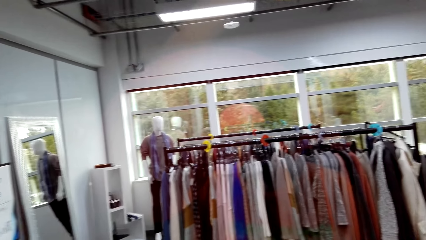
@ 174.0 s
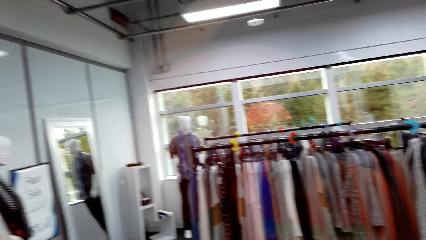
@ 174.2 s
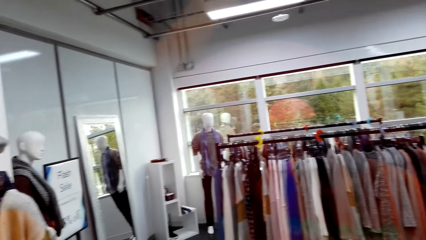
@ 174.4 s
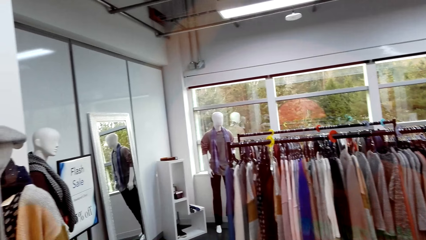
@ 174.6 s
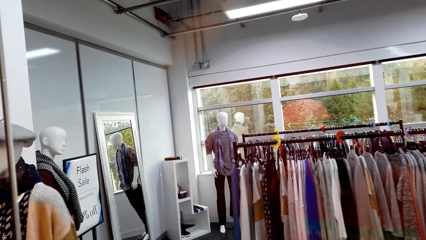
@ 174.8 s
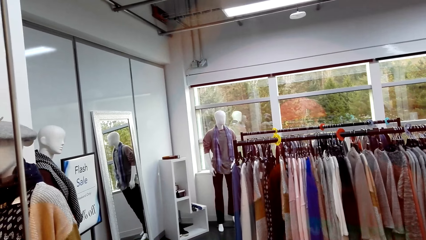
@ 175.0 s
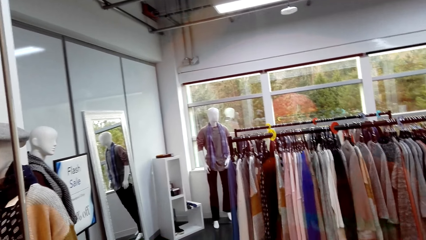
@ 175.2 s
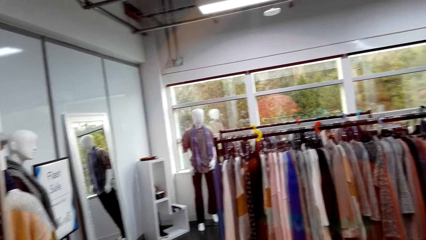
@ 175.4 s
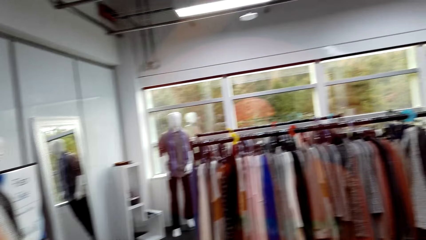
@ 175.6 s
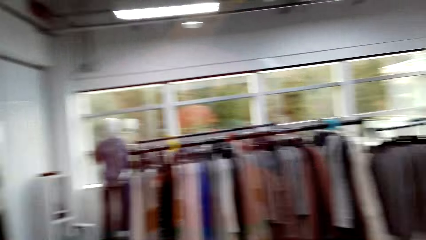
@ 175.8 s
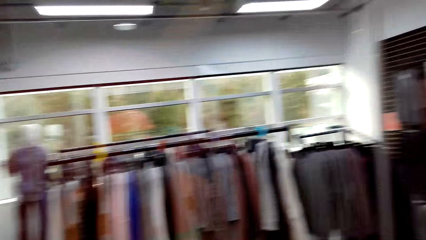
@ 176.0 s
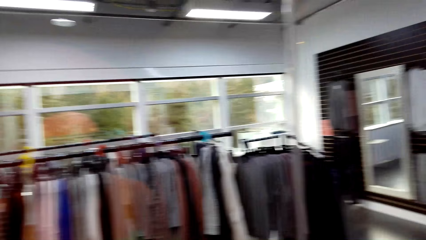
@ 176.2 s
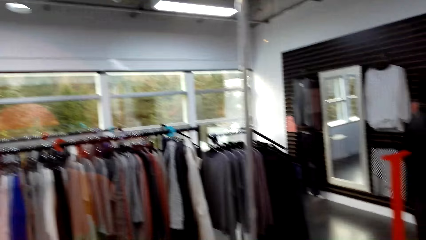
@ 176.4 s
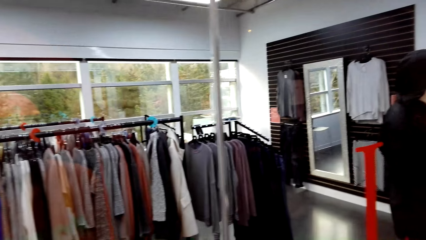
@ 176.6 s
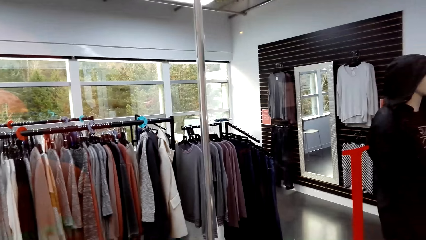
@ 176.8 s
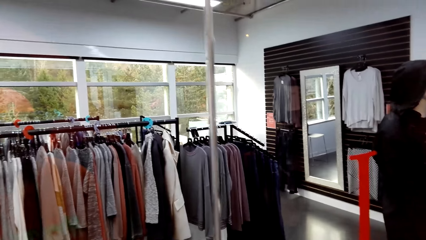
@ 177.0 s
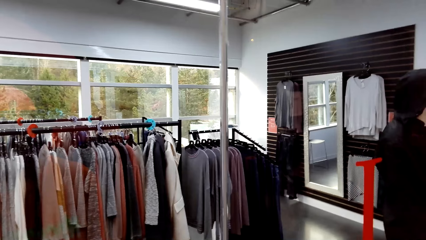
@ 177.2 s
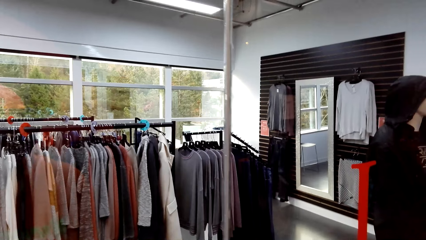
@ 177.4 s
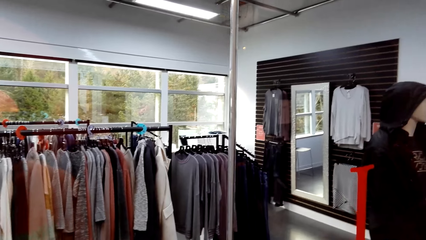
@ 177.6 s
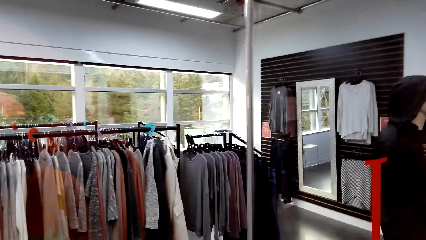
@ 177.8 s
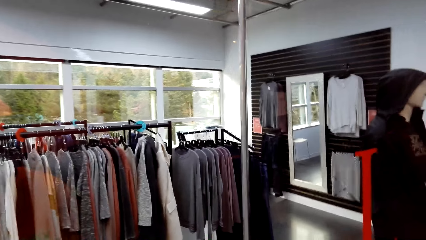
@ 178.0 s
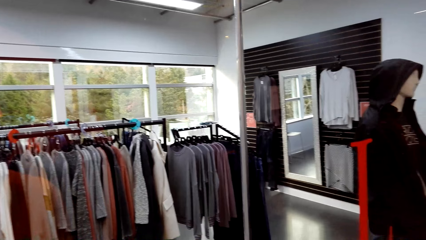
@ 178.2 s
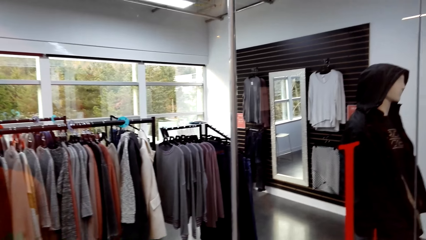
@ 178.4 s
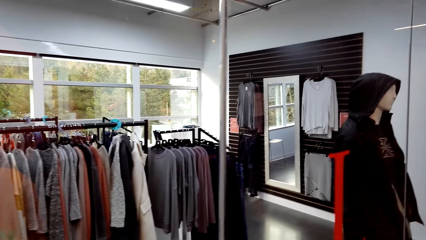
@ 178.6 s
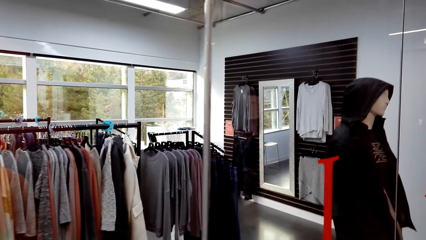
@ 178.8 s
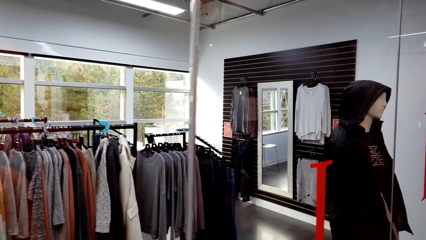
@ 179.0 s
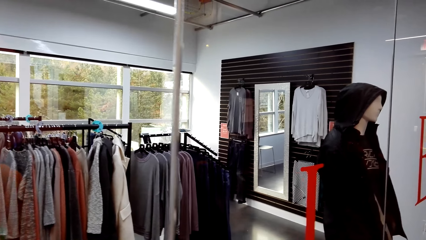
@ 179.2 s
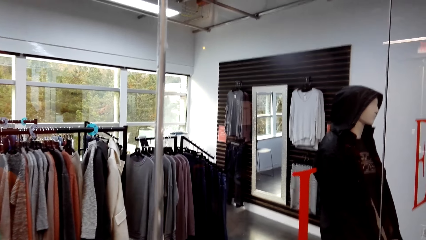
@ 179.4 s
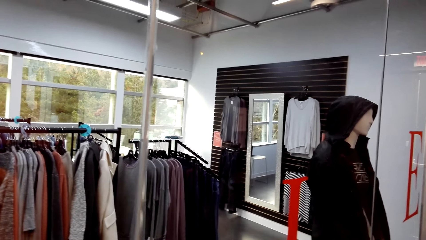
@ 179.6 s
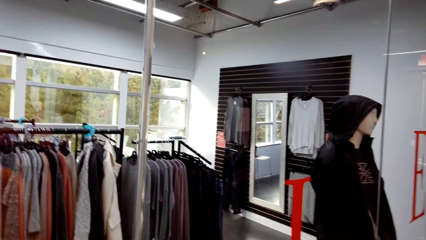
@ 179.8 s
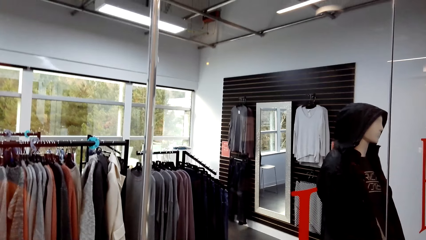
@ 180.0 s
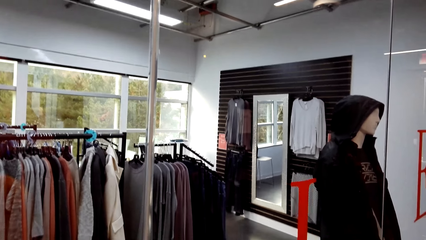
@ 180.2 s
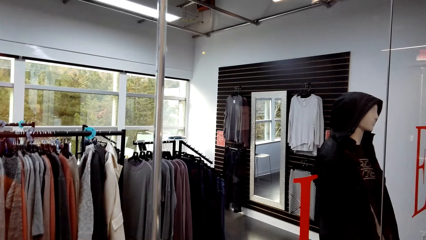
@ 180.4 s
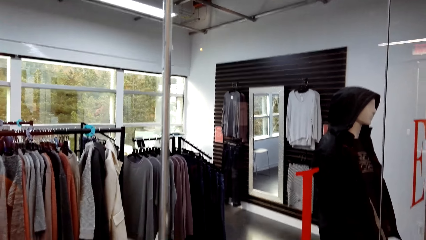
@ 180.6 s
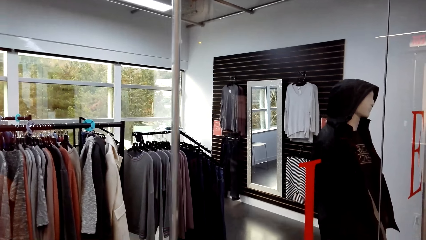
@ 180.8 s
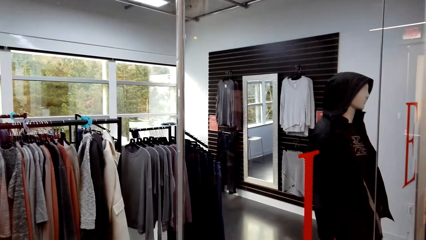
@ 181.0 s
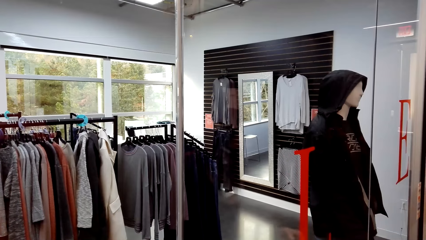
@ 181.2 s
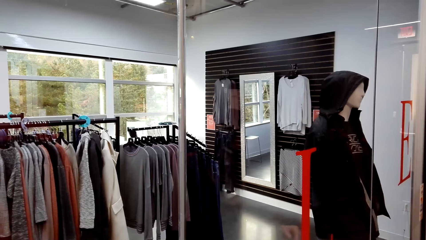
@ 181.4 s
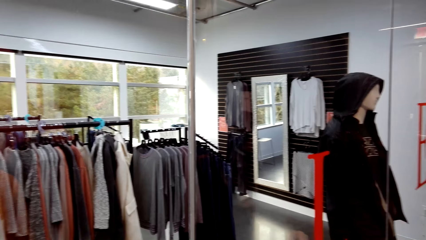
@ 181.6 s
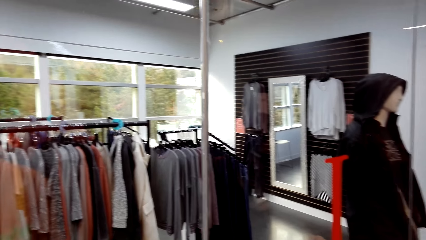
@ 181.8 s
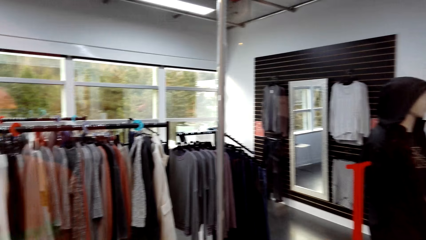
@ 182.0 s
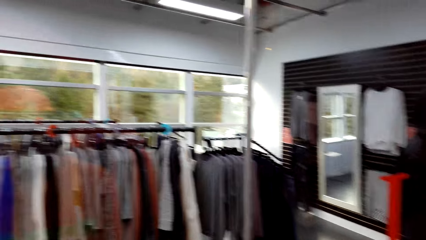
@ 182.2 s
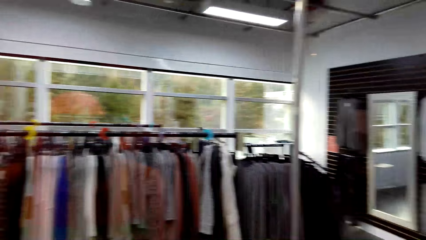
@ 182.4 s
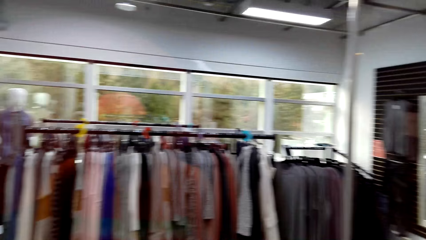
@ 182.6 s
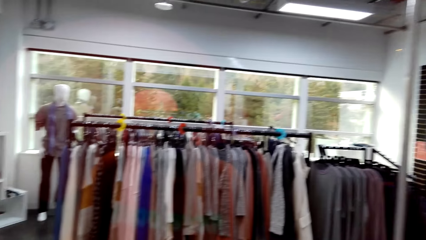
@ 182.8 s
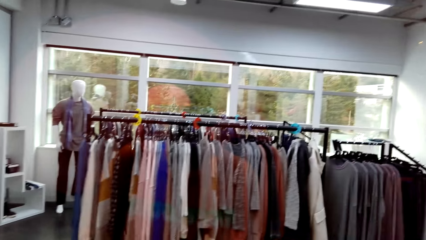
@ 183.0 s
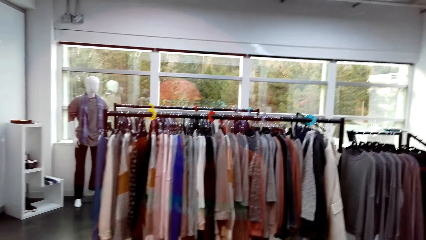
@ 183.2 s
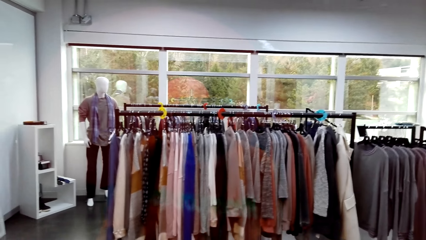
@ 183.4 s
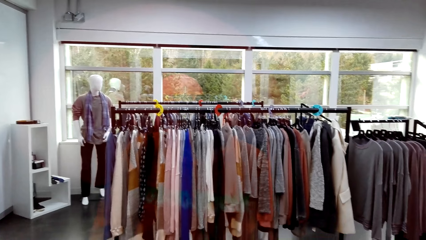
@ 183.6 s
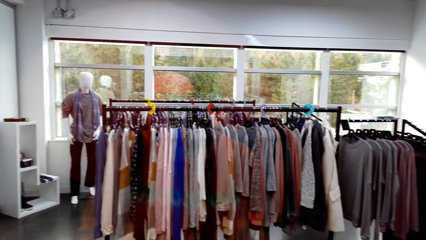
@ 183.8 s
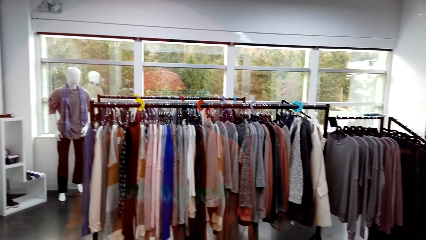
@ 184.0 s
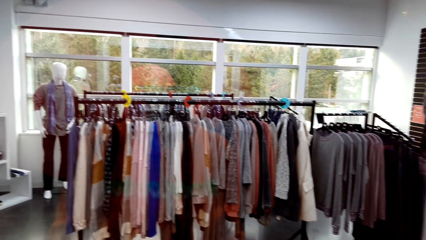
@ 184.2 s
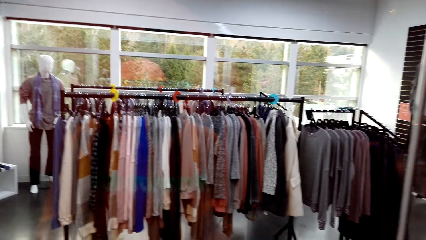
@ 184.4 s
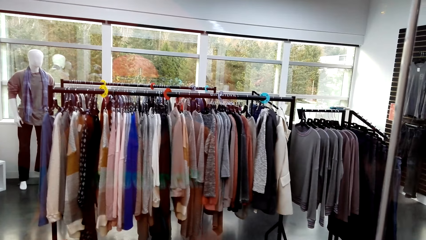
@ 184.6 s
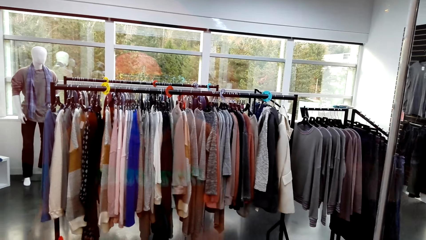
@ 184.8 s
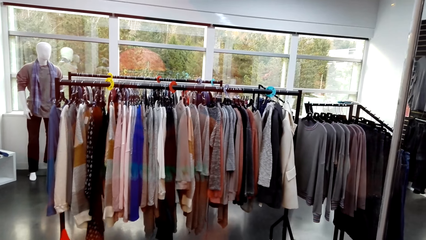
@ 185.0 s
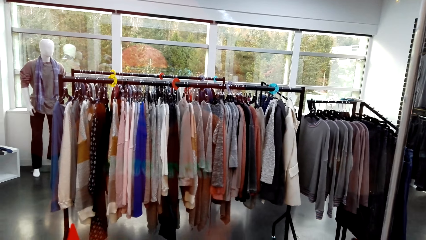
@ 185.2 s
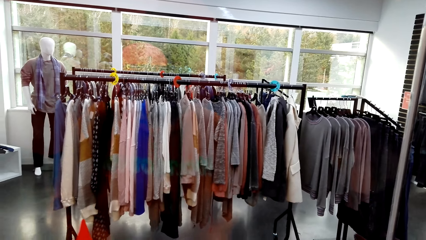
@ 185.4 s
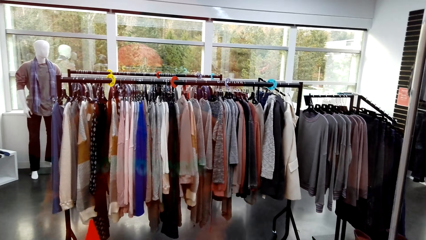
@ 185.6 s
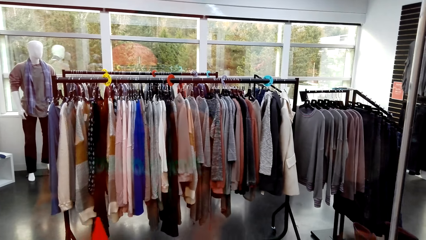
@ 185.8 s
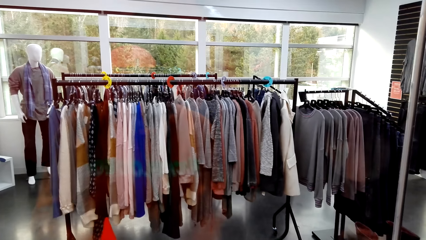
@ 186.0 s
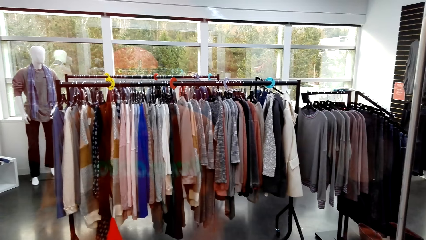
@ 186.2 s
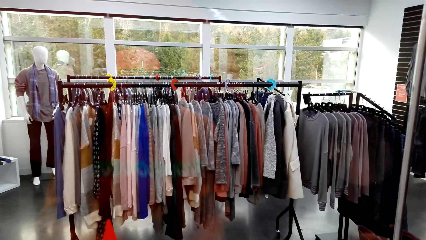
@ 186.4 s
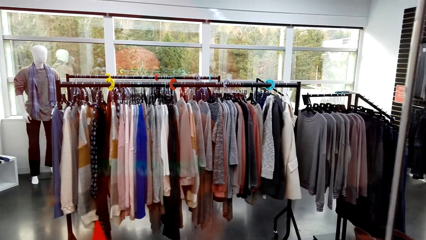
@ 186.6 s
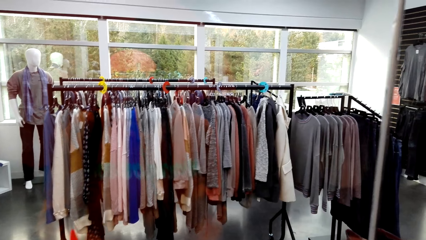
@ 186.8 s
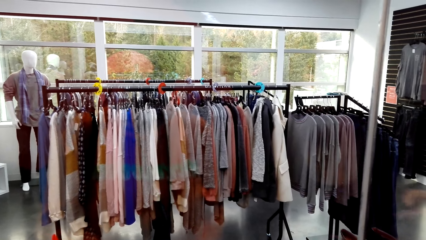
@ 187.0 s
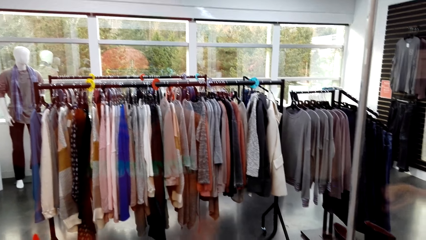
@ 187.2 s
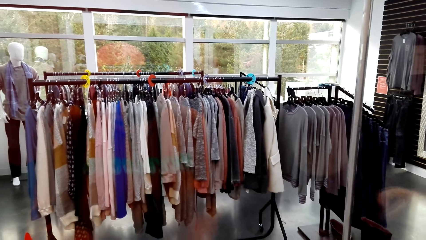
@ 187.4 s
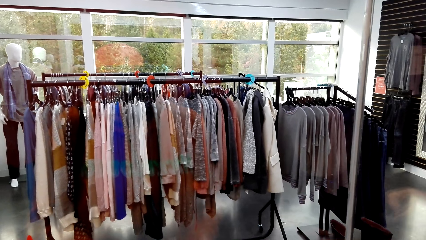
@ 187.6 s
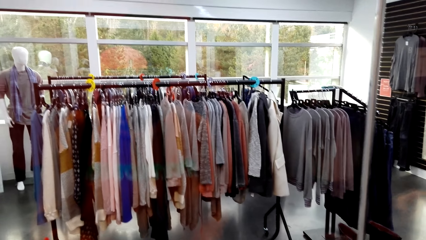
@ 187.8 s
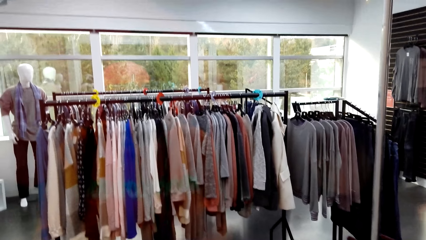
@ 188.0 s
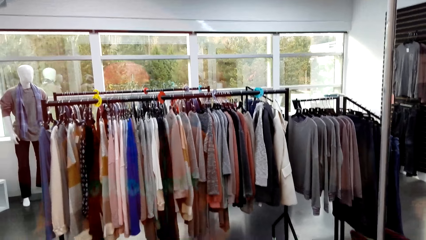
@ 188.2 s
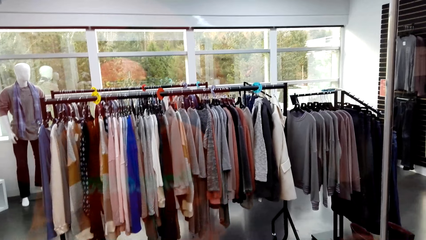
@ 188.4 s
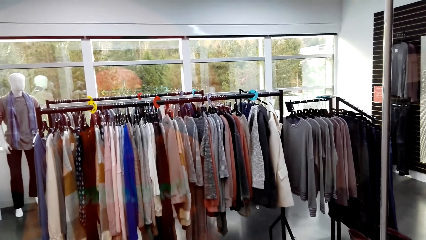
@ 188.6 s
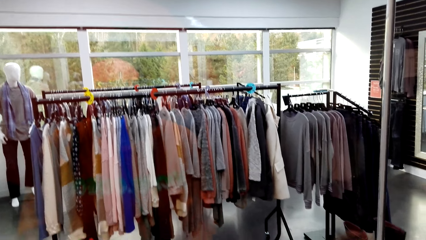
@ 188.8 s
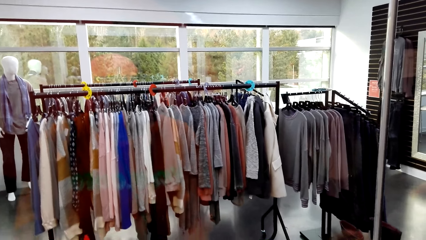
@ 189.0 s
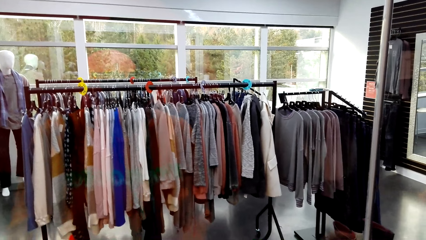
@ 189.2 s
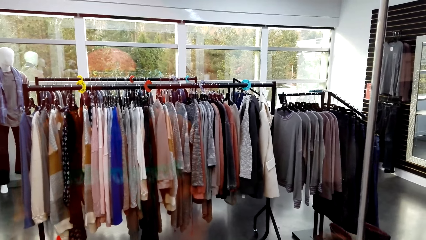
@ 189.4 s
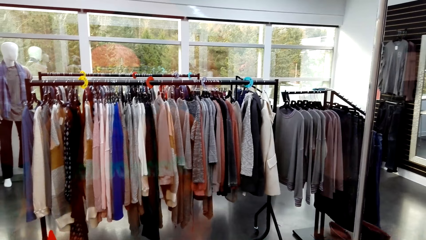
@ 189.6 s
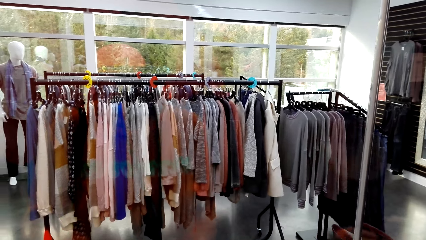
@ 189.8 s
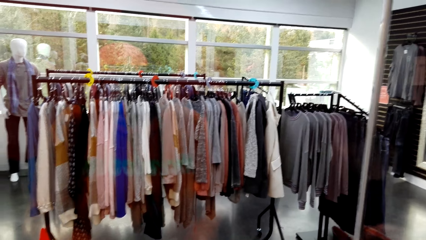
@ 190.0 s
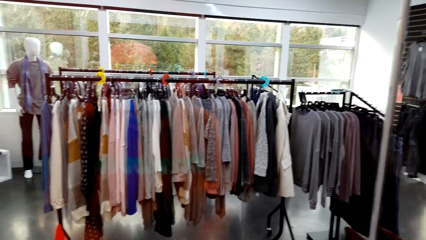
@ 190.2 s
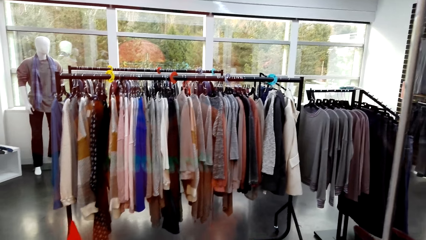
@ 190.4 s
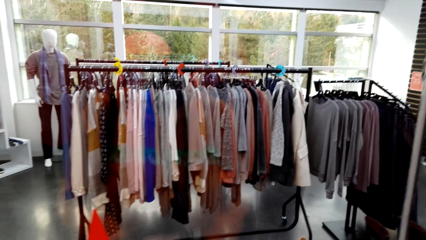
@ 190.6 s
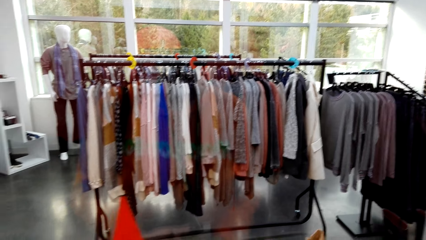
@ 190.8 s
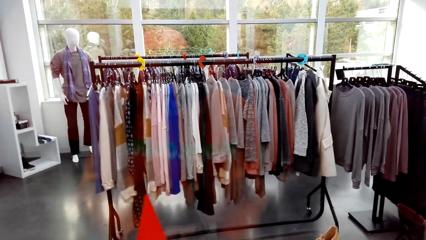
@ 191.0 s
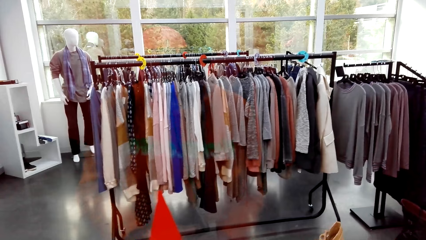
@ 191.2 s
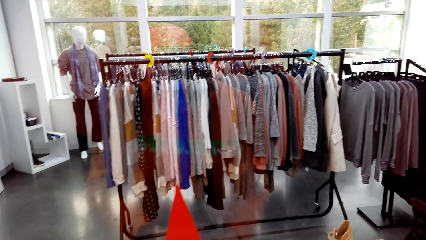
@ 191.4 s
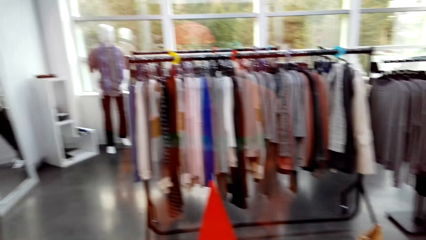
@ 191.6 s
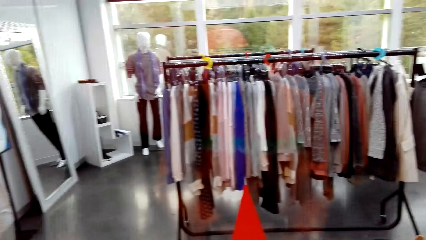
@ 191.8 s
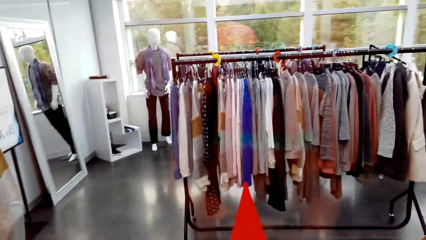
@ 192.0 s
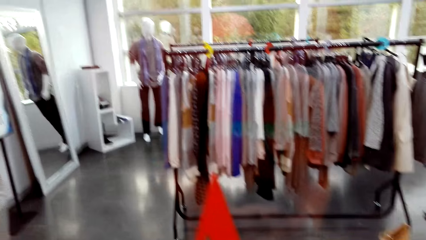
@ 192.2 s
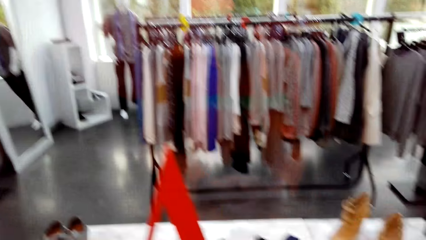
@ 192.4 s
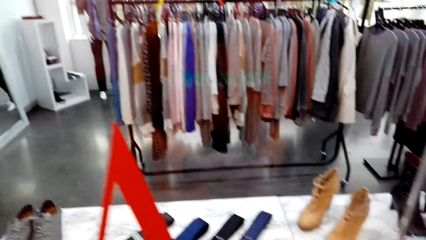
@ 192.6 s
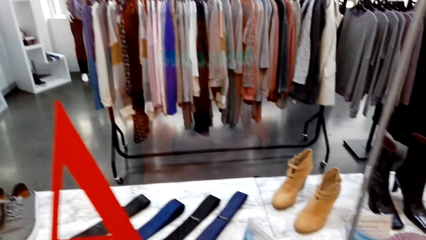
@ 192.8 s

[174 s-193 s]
The camera wearer dialogues with a woman. They talk to the woman. They look around the clothing shop.
